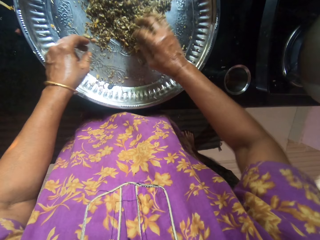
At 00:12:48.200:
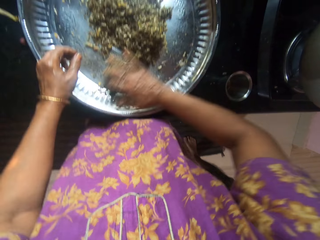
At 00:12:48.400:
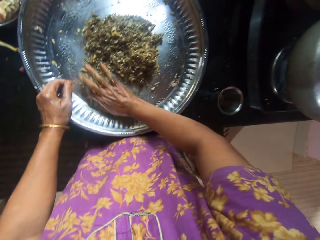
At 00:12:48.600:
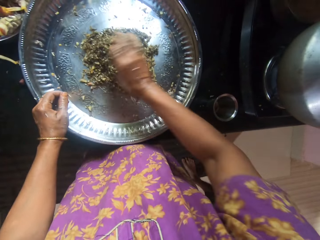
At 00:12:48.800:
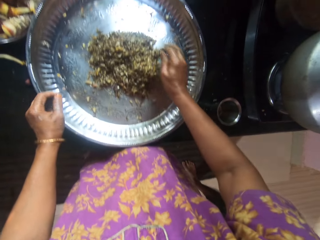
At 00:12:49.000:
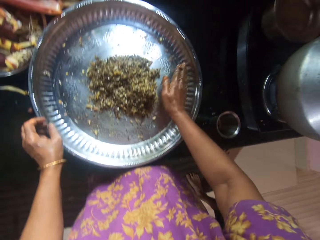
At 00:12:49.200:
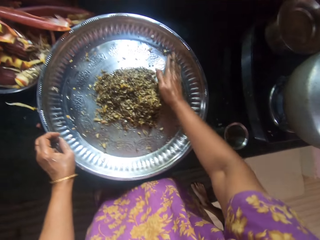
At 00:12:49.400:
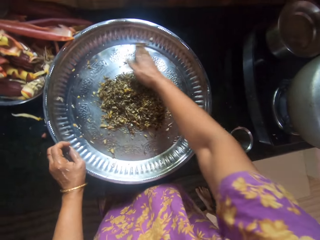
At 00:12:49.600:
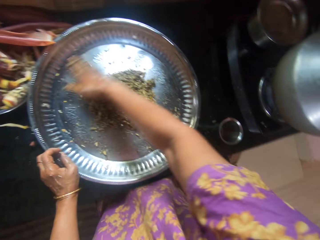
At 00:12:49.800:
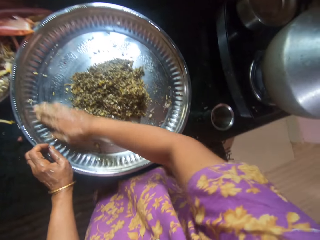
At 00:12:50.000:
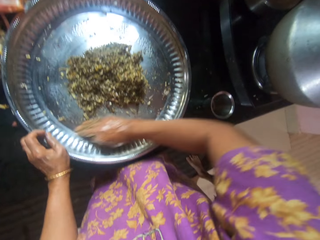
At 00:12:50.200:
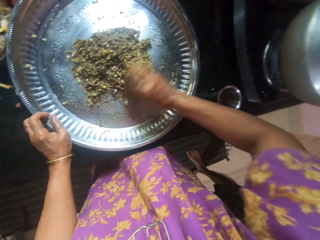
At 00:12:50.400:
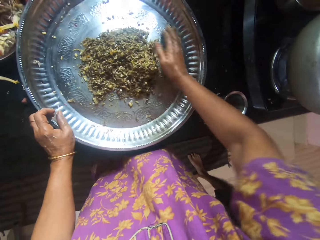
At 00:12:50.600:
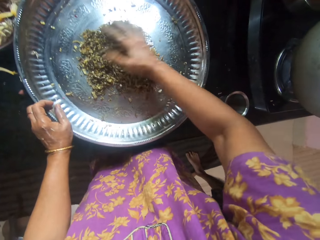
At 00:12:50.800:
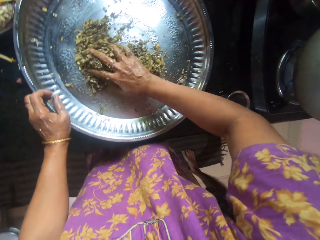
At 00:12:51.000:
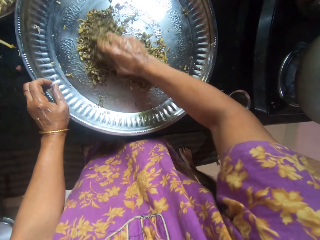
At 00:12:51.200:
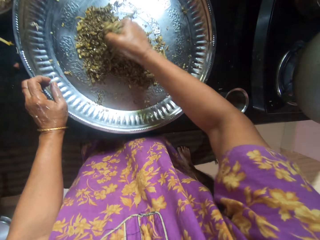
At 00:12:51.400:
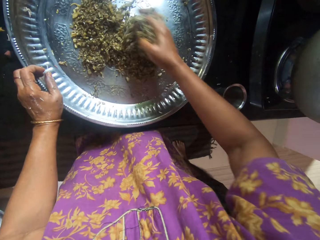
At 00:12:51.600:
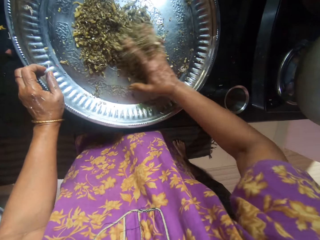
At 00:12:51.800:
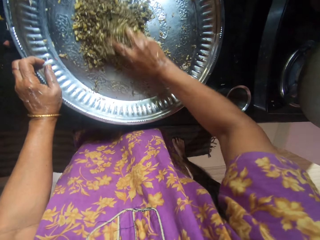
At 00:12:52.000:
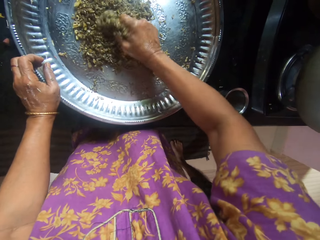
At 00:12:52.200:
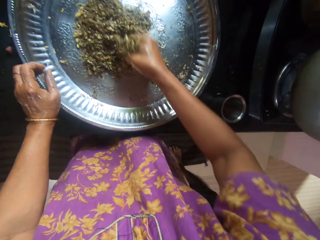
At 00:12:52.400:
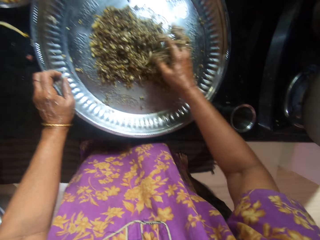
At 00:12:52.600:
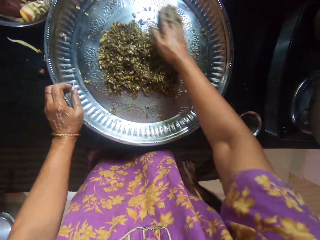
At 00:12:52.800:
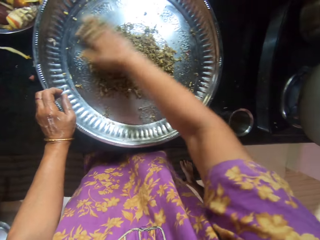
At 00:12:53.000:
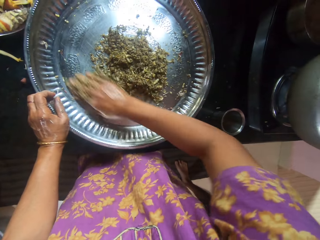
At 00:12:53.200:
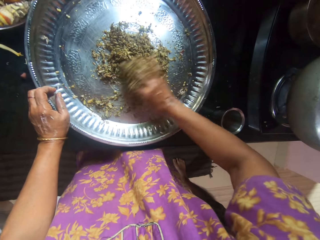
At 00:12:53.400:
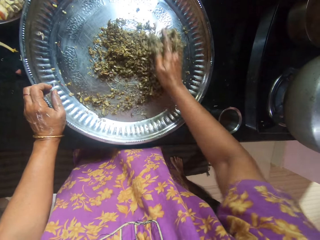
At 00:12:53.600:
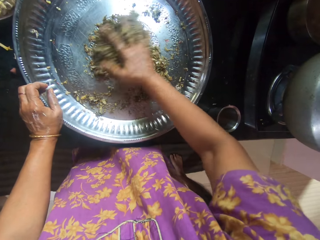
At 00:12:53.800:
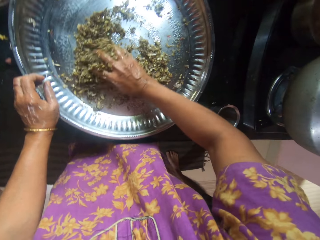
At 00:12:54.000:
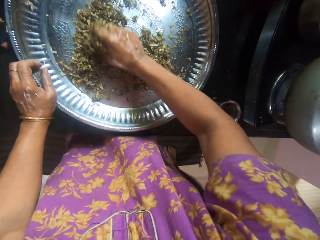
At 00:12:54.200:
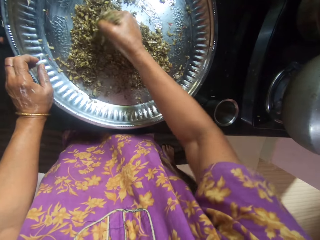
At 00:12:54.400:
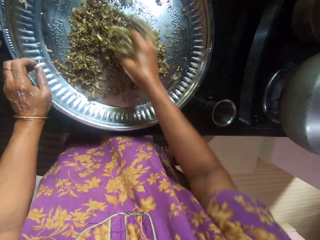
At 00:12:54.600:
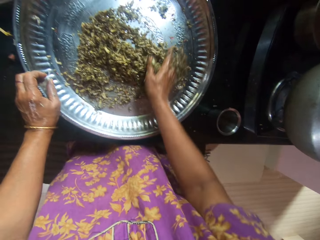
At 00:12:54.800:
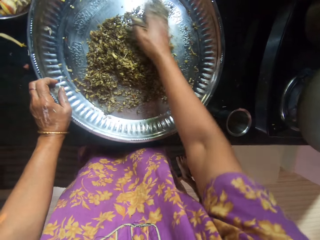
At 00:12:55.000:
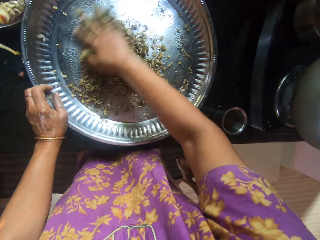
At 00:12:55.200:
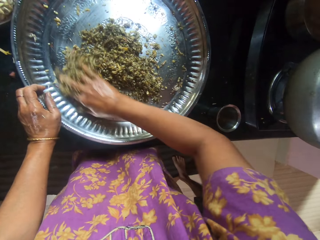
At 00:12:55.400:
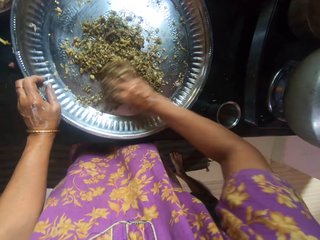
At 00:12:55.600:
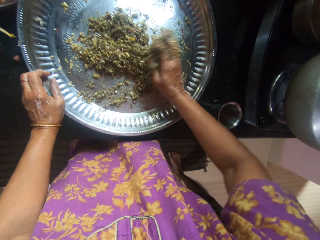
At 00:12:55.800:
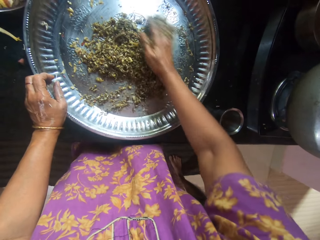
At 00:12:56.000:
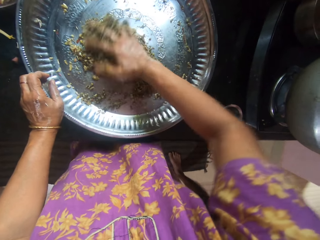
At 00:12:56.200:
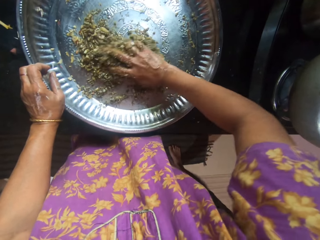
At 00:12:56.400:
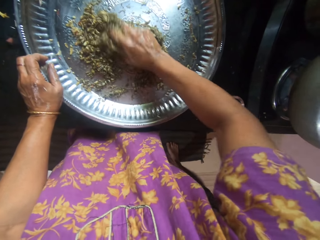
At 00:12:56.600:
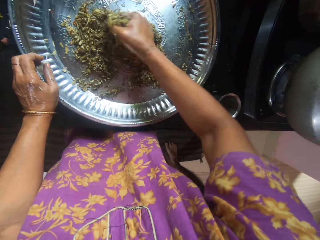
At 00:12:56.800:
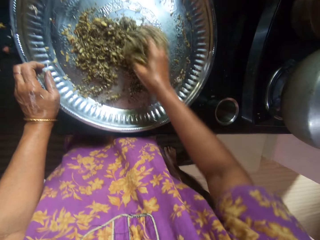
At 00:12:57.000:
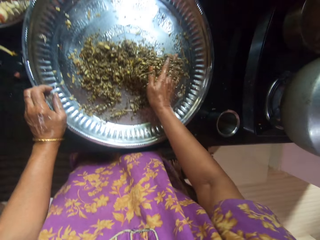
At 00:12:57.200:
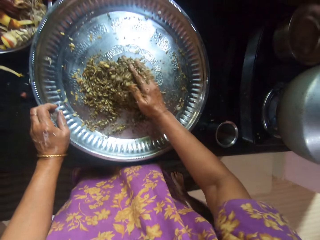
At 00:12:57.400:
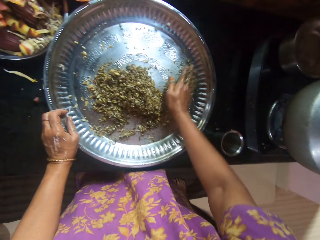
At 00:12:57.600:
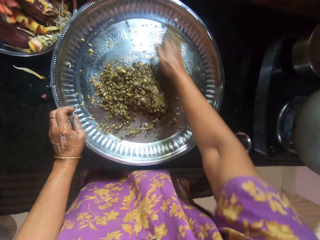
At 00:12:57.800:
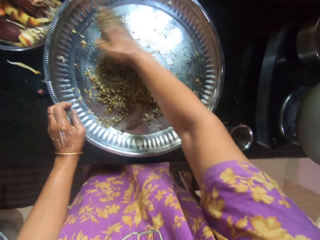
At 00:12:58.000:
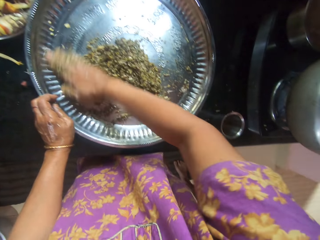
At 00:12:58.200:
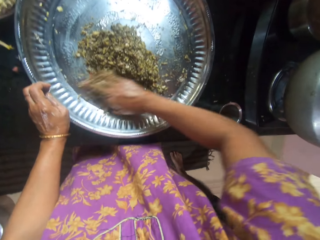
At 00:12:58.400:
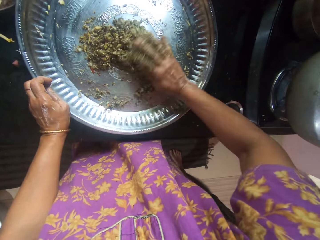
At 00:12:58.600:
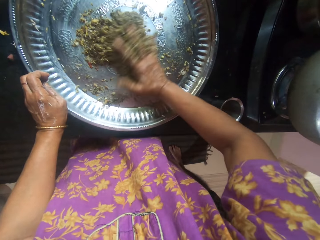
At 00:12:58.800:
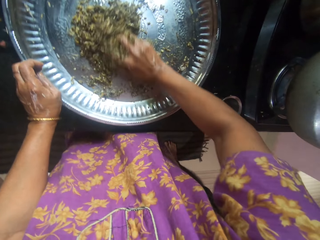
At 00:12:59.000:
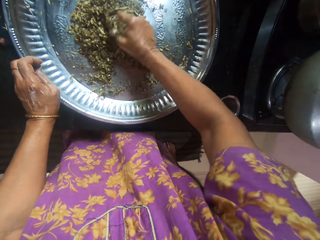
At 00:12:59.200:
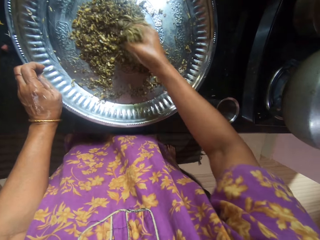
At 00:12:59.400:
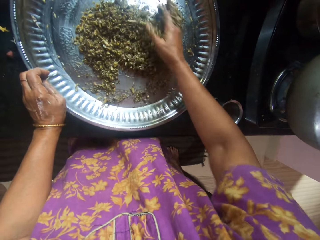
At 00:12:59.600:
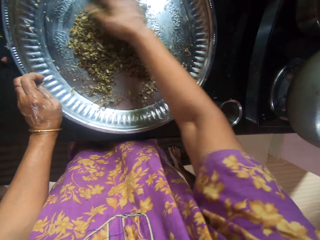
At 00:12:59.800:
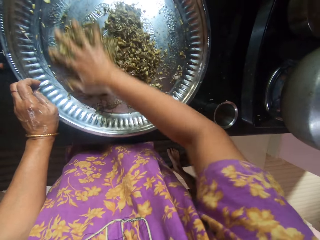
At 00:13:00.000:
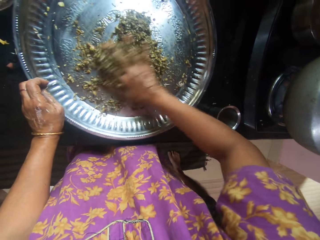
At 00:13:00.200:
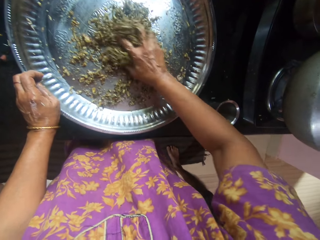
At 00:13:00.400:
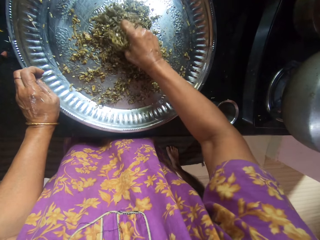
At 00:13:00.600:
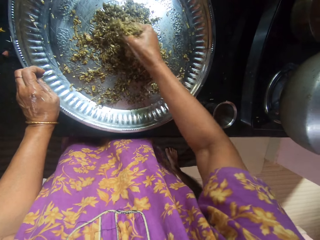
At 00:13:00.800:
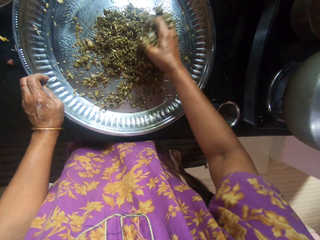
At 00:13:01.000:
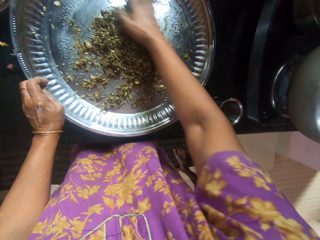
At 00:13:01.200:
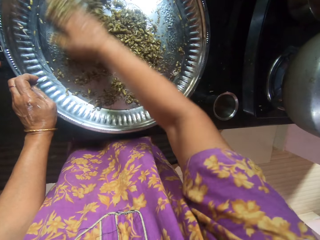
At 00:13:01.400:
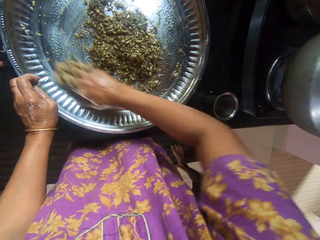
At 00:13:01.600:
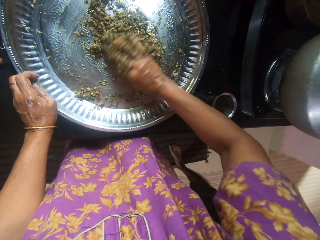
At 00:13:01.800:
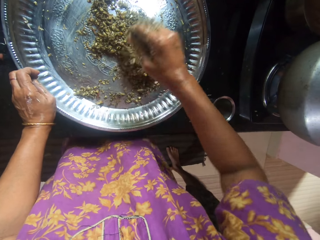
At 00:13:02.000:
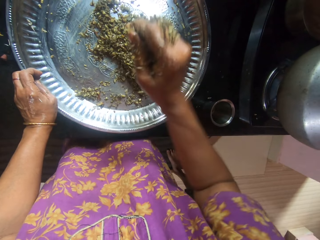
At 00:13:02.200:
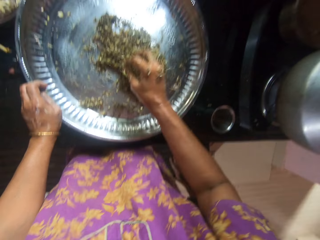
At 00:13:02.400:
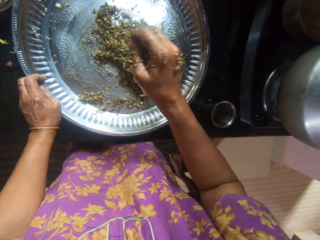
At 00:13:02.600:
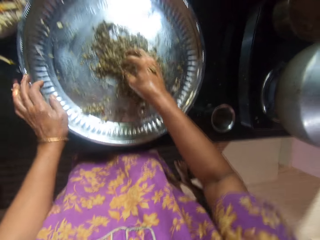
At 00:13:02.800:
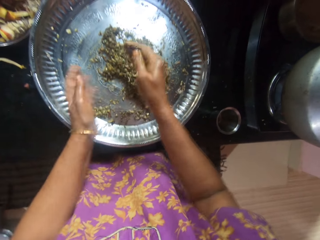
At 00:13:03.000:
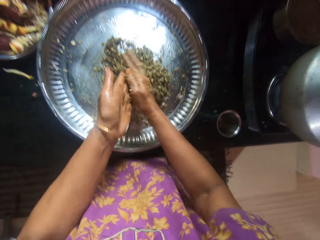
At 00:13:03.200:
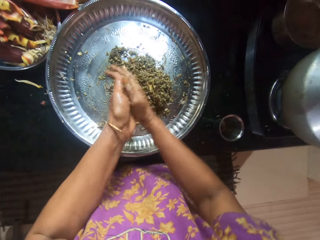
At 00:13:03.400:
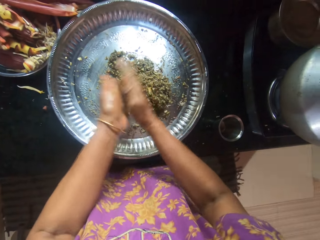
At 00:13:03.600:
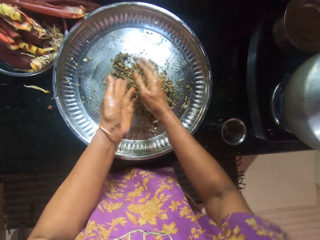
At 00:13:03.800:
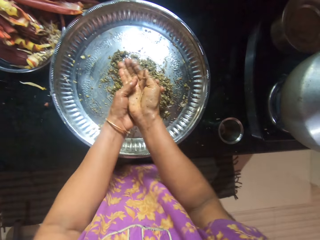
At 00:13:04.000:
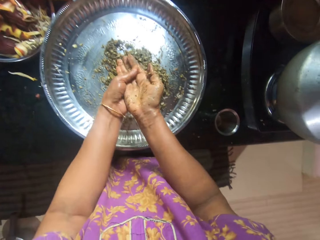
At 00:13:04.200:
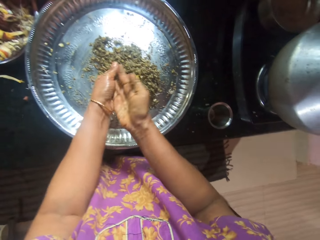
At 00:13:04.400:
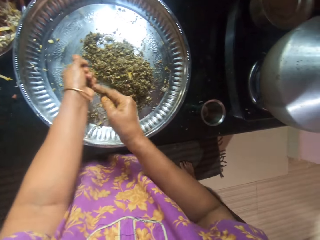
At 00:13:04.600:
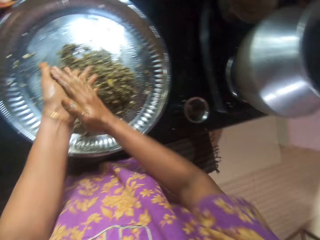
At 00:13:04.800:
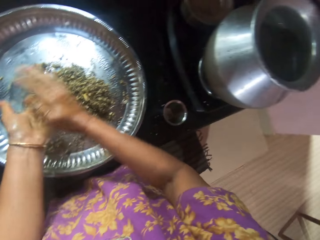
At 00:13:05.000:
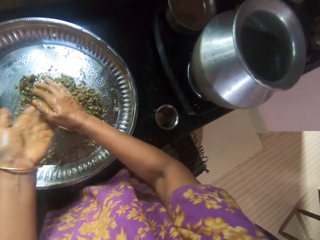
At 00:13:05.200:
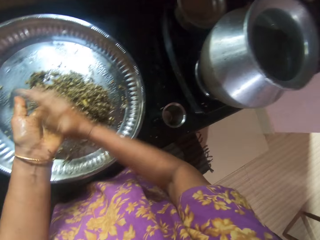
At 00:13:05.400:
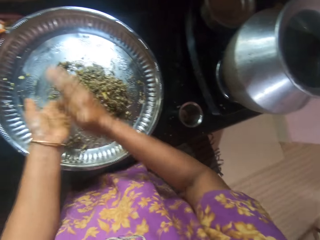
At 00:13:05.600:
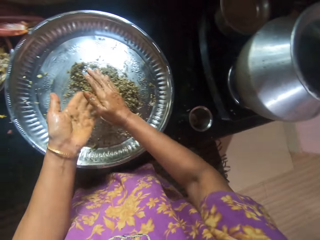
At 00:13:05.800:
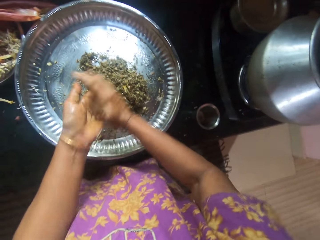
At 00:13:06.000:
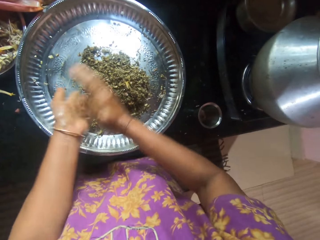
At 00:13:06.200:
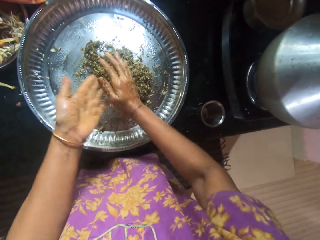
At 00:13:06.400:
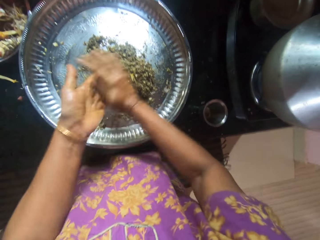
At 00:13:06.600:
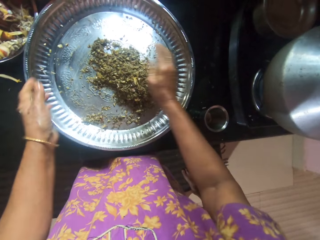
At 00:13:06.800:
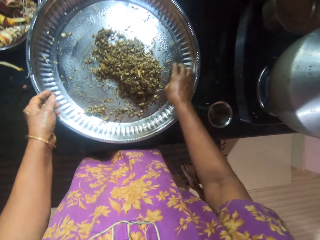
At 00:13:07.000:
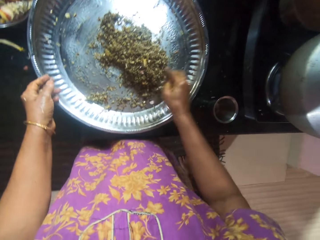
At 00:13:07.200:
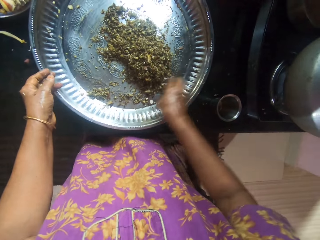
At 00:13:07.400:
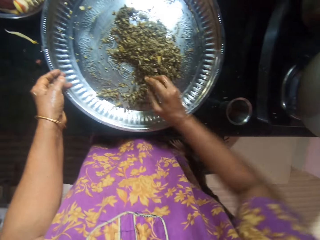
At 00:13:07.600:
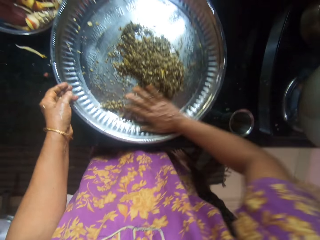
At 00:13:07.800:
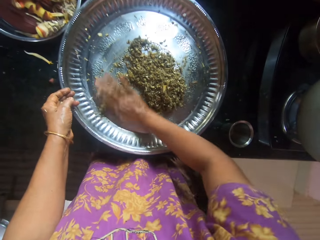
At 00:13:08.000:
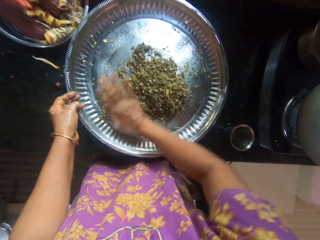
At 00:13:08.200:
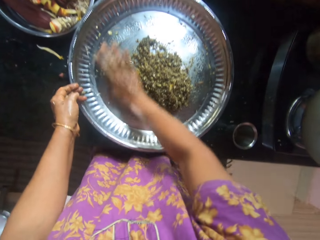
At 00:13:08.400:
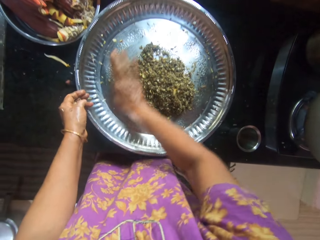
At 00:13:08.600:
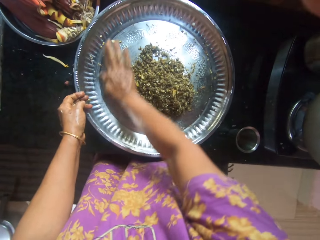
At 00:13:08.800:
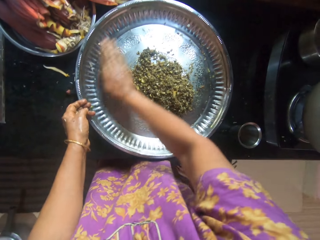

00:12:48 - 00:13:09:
The camera wearer mixes the banana bud or chopped plantain flower with the spice. She shakes her hand and rubs her hands. She dusts both hands onto the tray of chopped plantain flower. She adjusts the chopped plantain flower in the tray on the cabinet with her right hand.
